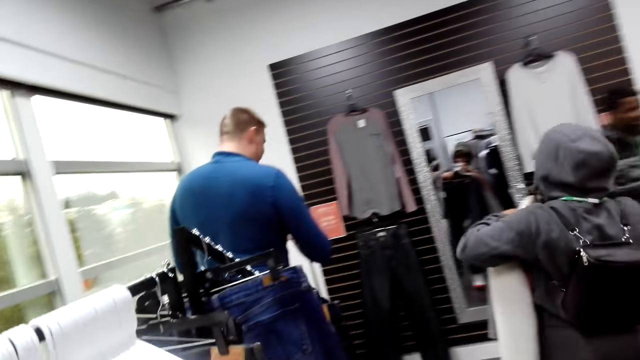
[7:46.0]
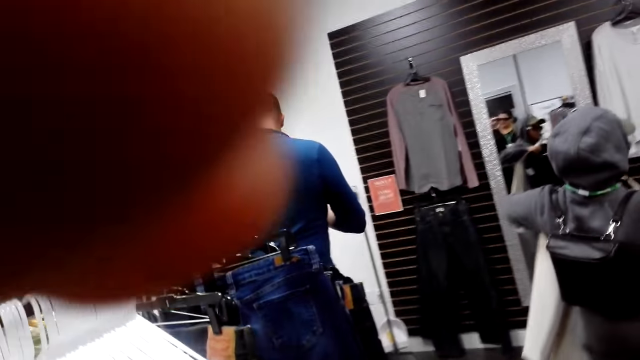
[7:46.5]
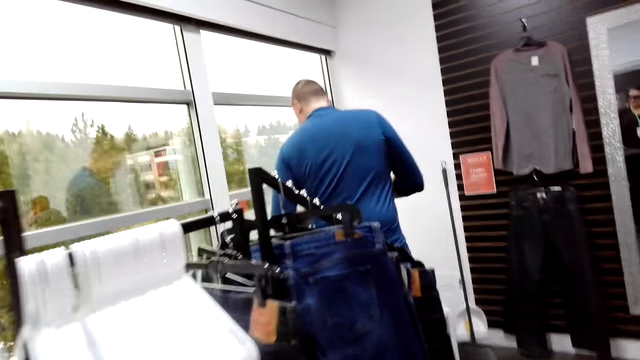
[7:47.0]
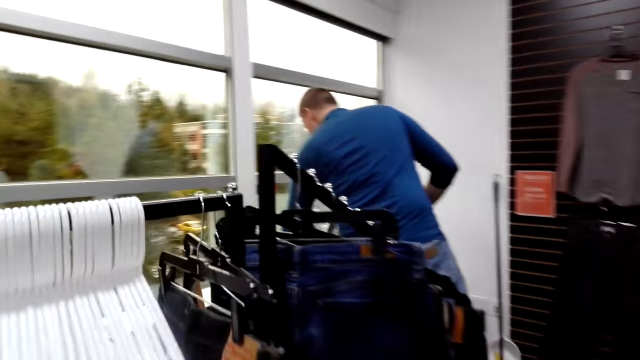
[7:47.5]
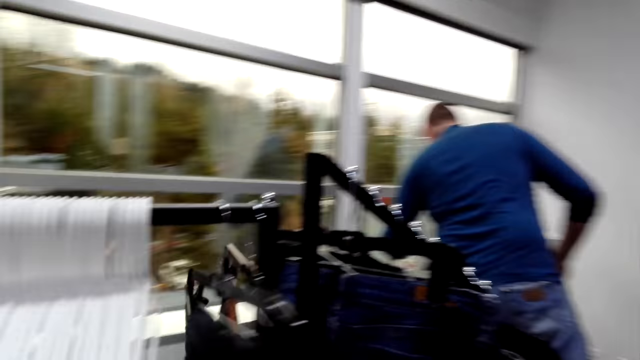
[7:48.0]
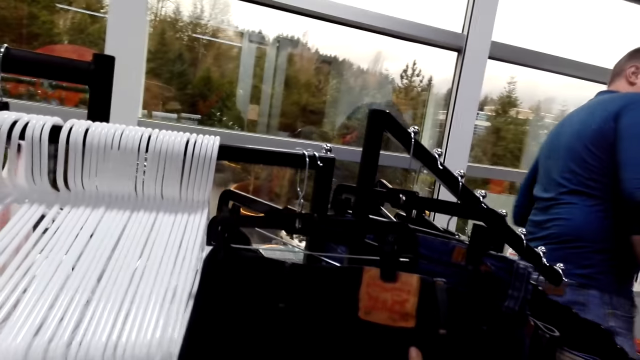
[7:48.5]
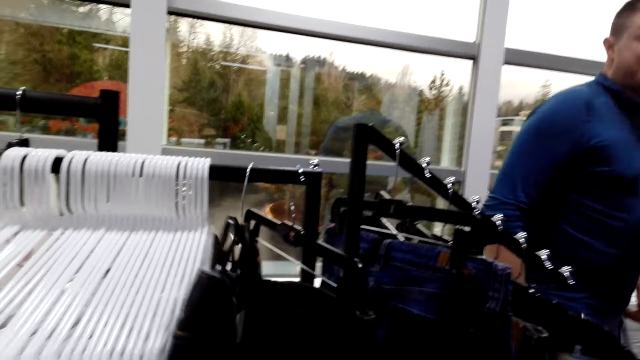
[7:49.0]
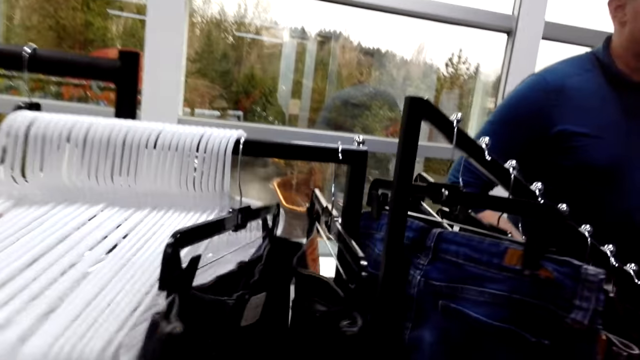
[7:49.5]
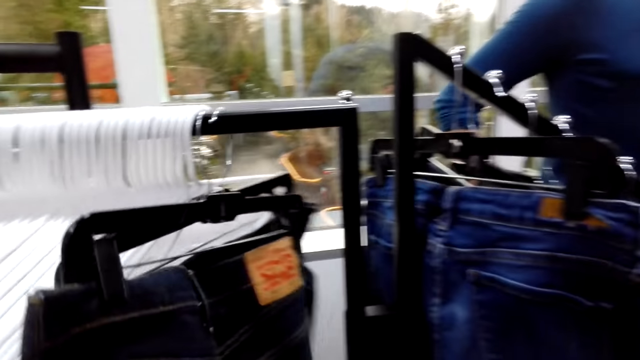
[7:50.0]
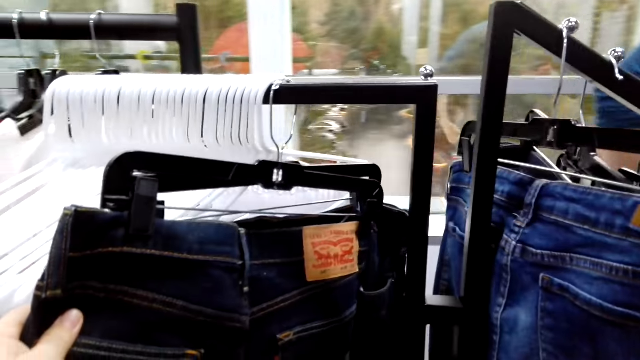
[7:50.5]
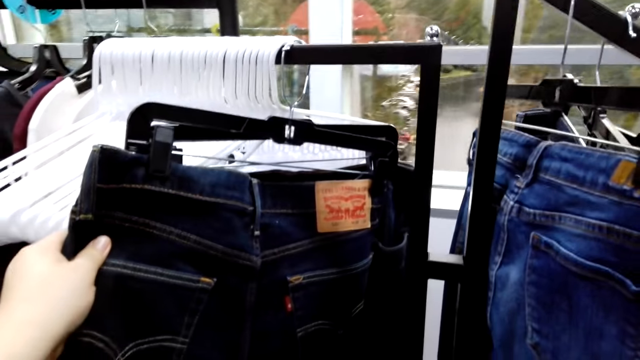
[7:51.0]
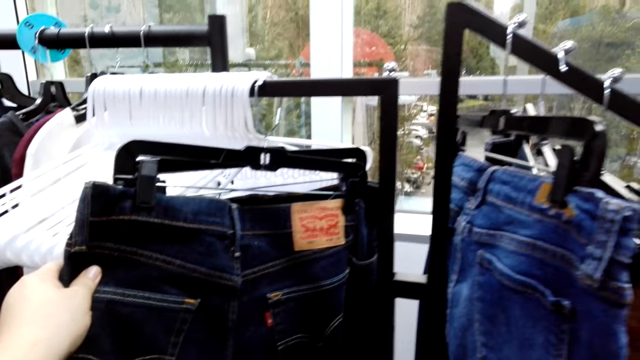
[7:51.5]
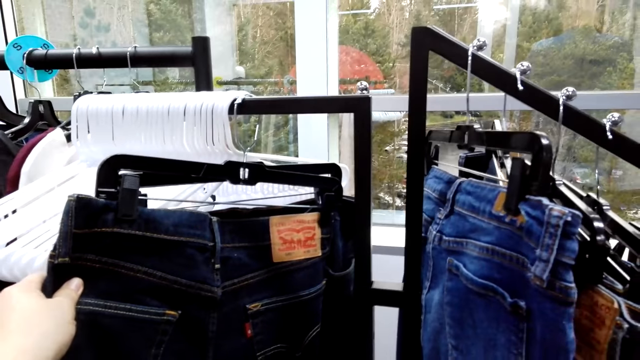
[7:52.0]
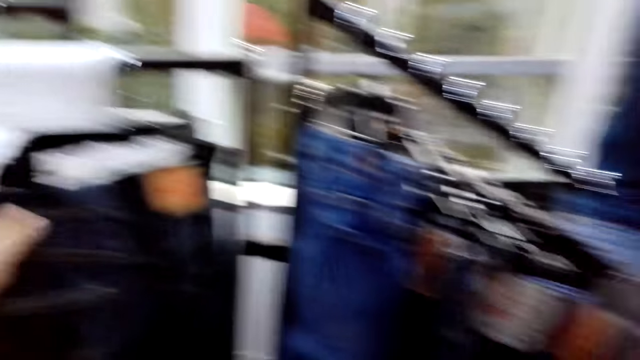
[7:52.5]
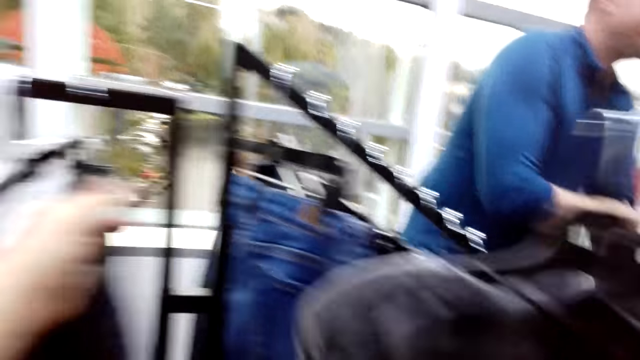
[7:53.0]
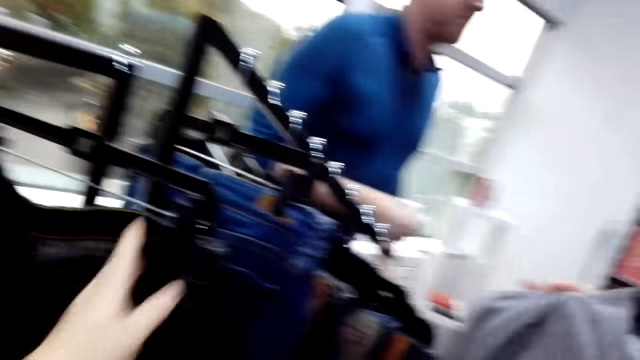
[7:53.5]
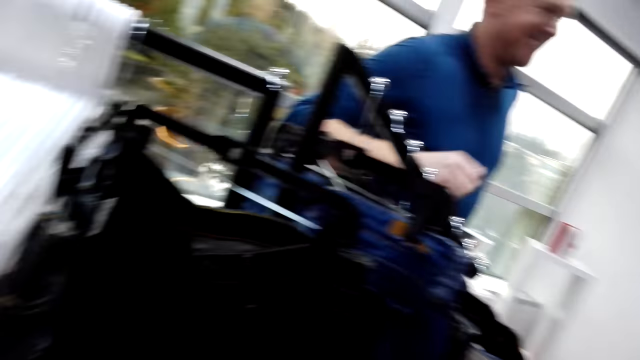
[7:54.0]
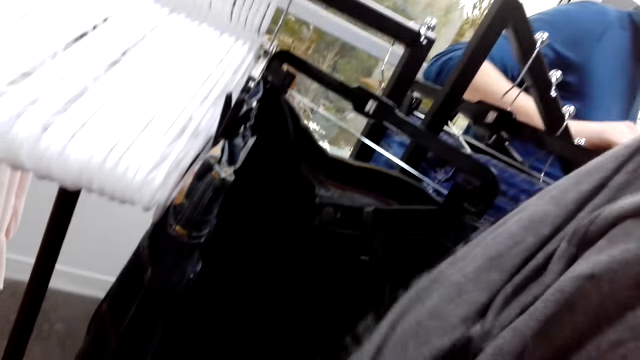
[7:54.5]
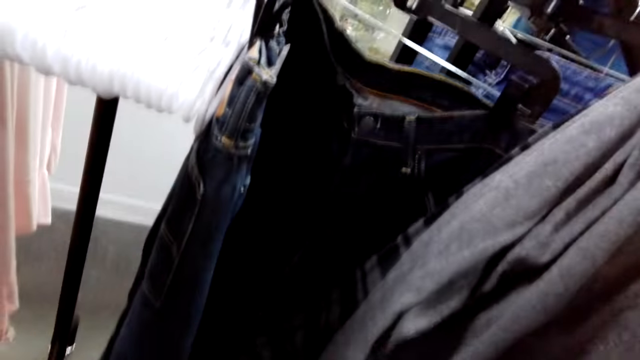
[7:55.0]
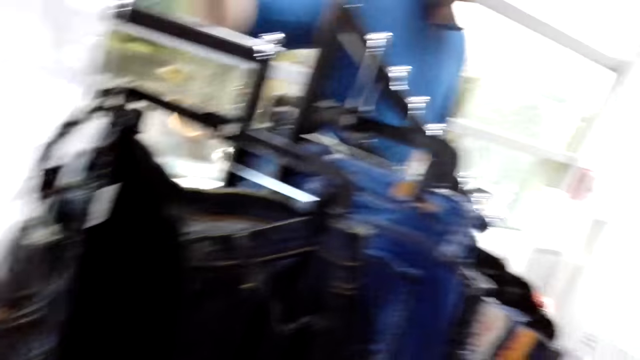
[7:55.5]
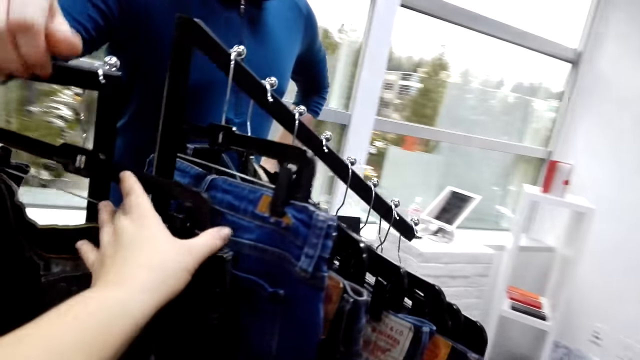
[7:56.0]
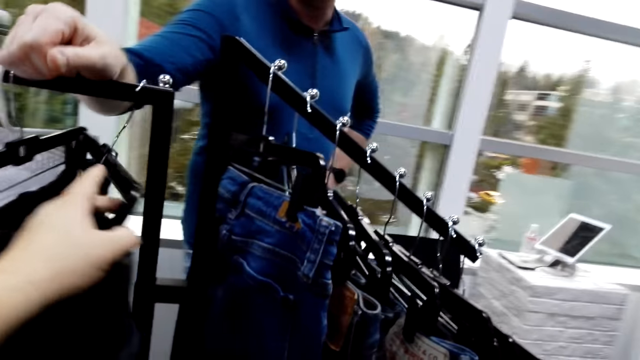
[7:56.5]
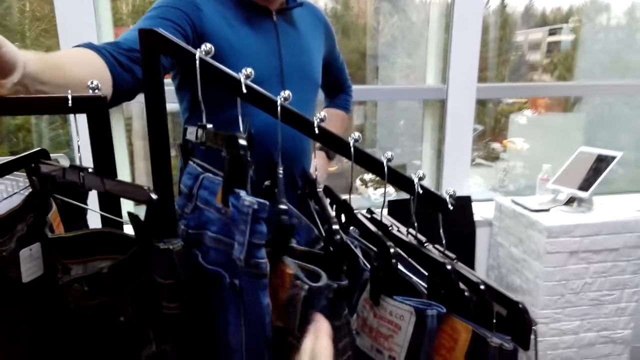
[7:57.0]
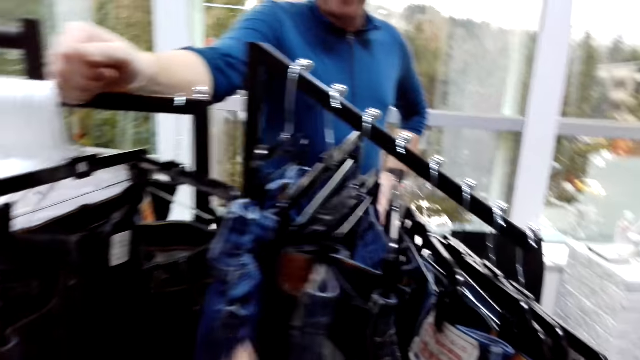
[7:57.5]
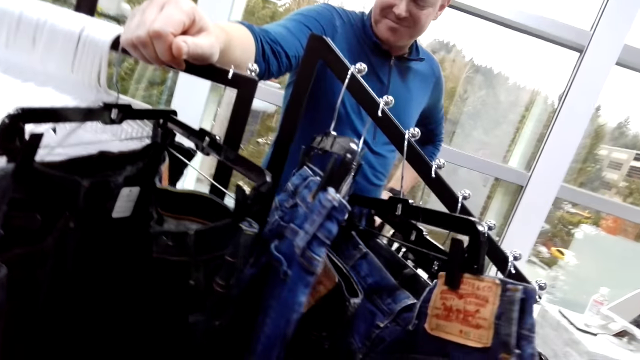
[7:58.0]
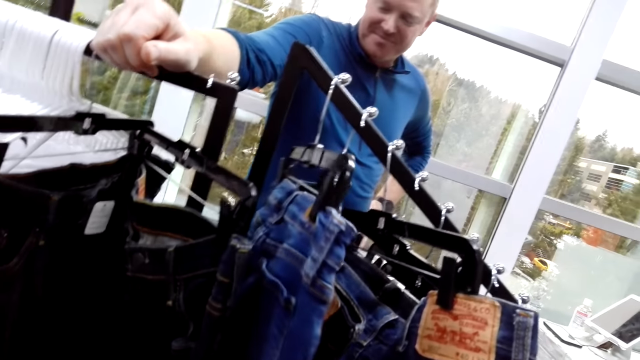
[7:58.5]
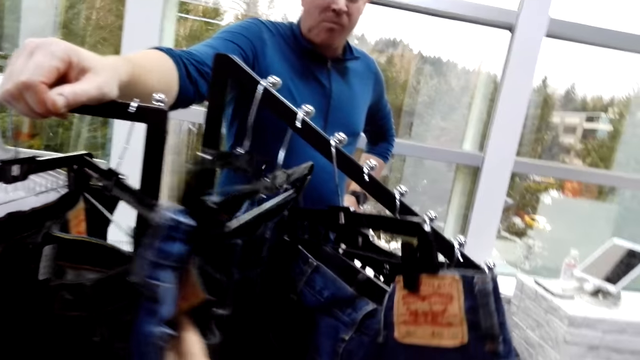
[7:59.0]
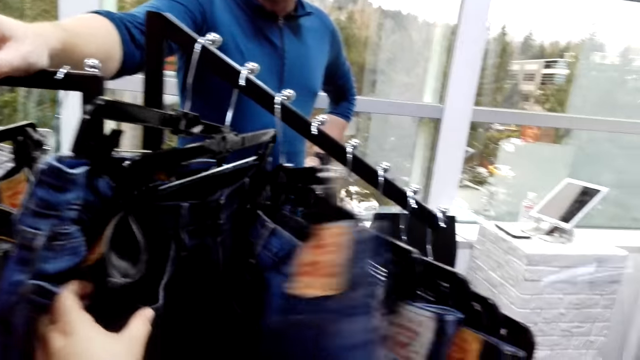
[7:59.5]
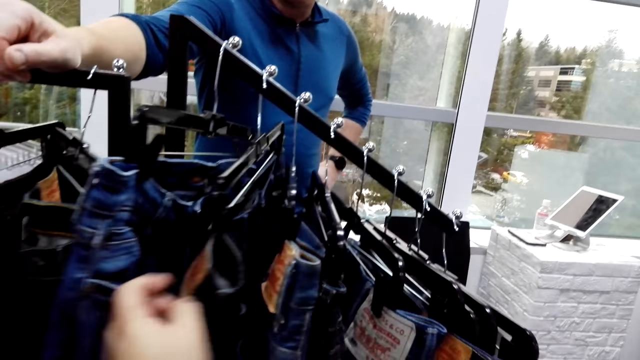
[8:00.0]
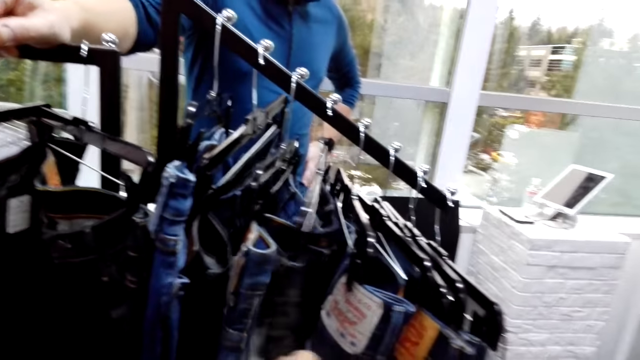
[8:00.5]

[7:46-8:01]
The camera wearer puts a hand on the camera. They check through the trousers on the rack. They hold the shirt against the trouser. A man puts a hand on the rack. The camera wearer checks through the trousers on the rack.

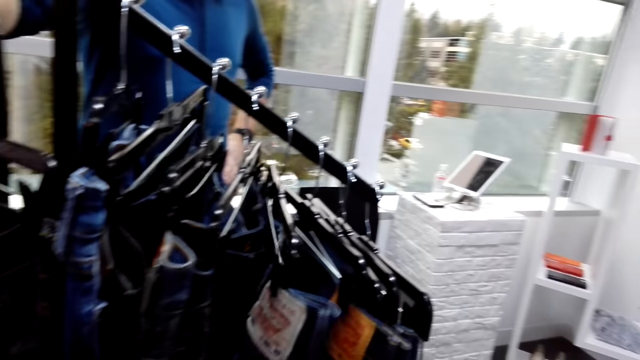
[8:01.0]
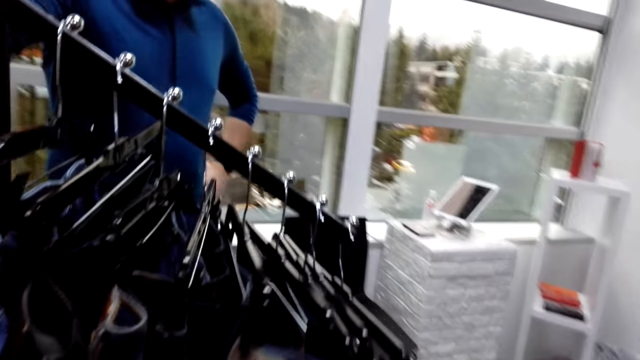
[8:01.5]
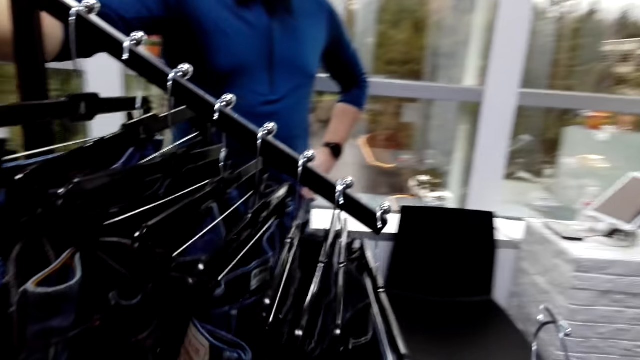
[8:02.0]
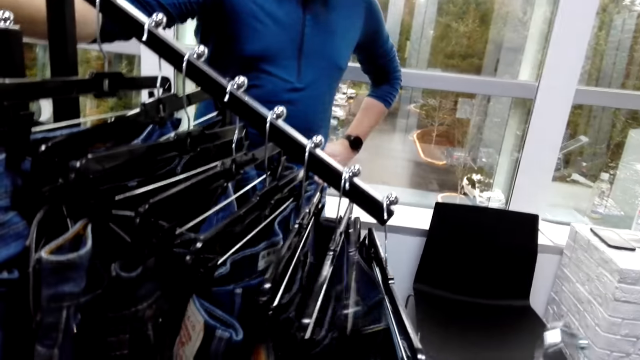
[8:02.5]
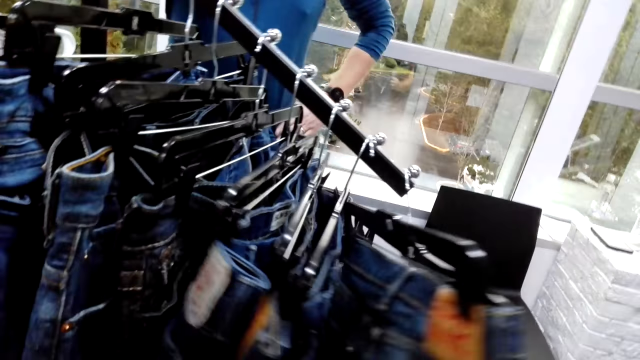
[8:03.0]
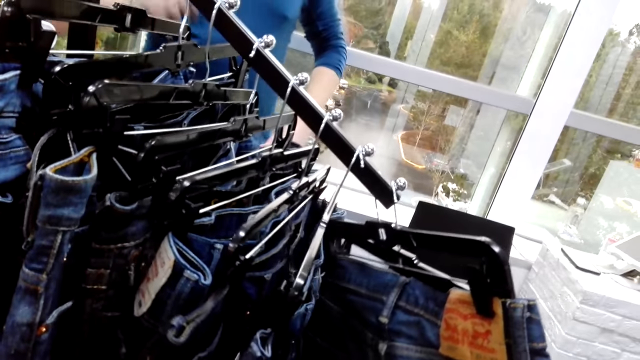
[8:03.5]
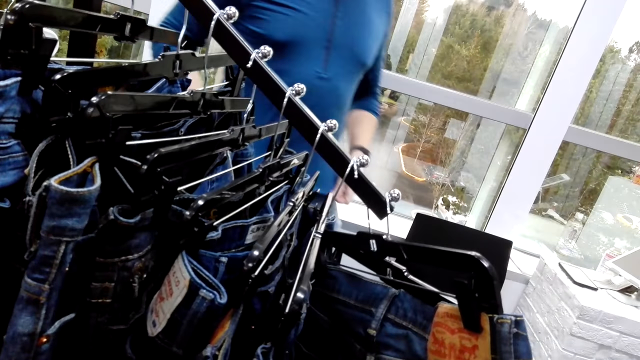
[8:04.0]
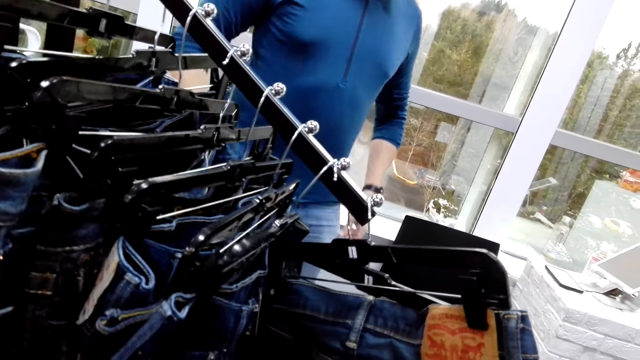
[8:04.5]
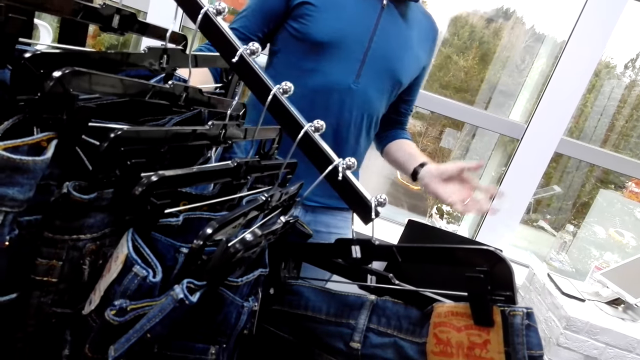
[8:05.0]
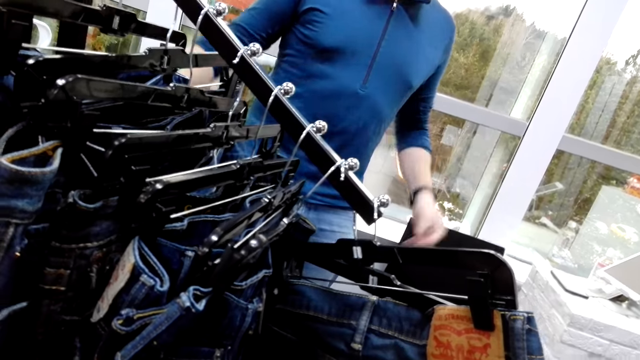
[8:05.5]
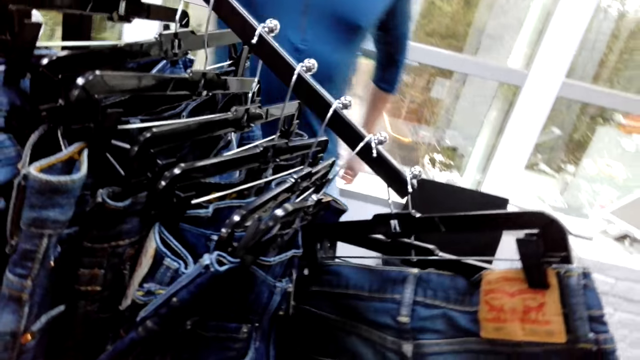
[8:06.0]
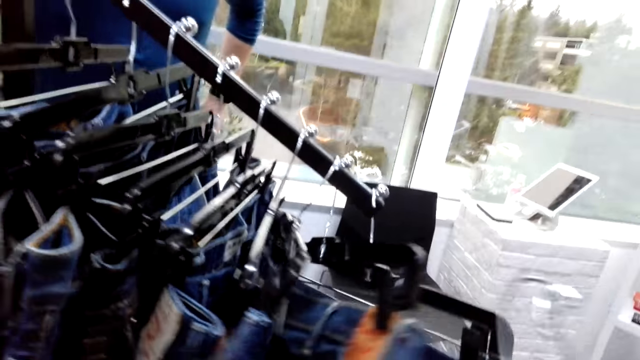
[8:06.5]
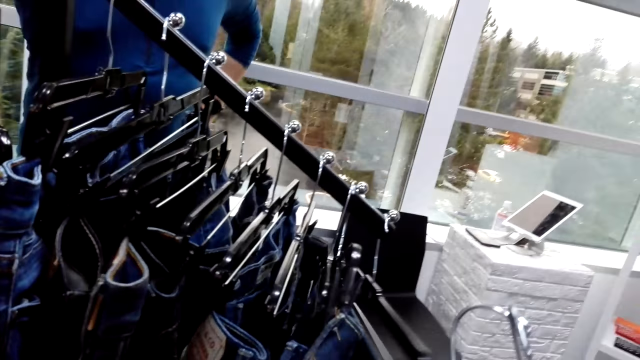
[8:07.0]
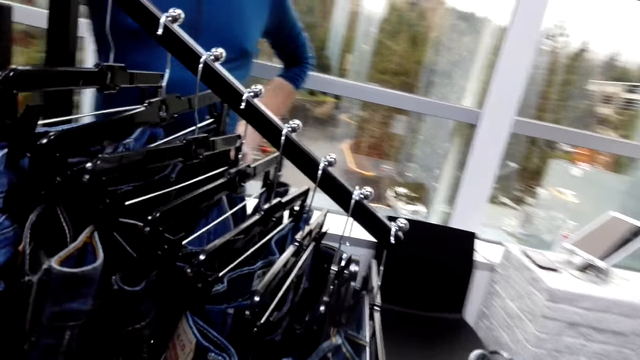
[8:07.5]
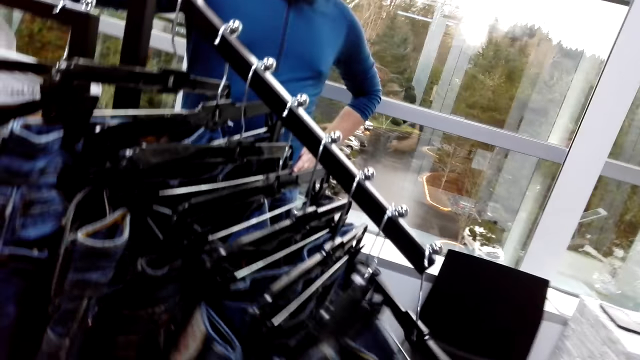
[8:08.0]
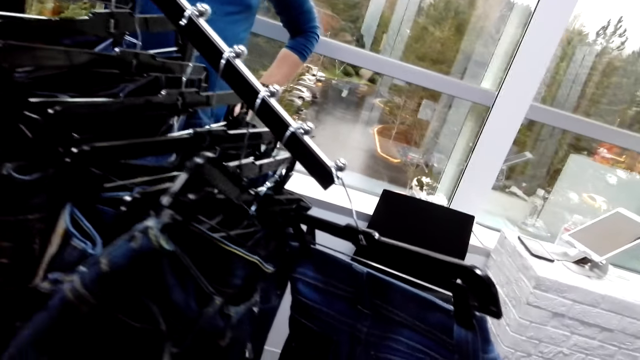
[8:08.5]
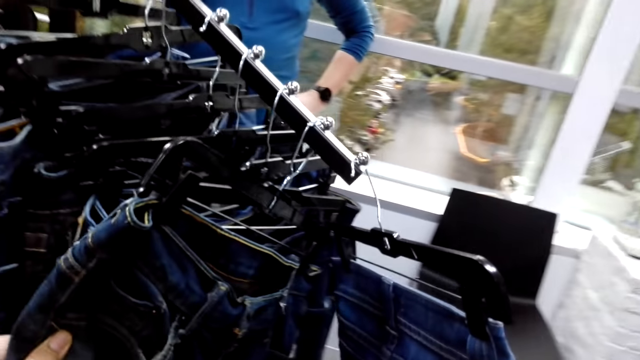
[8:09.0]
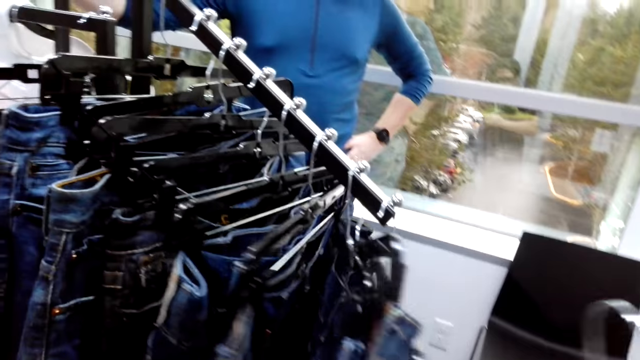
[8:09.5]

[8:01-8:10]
A person moves hands. The person places a hand on the waist.
